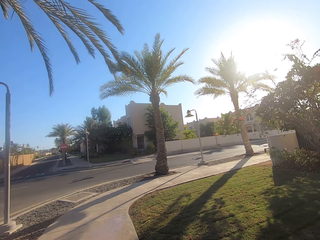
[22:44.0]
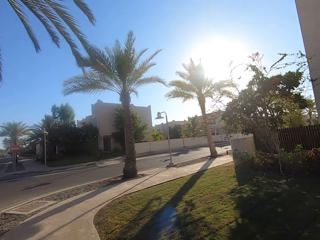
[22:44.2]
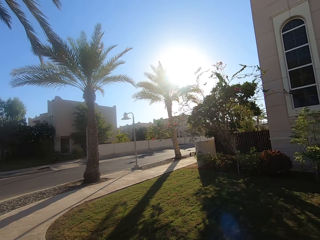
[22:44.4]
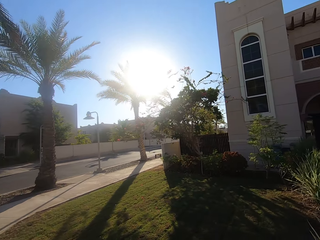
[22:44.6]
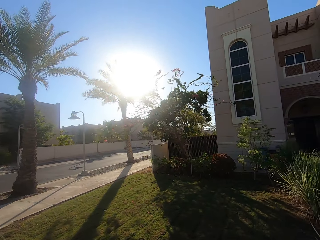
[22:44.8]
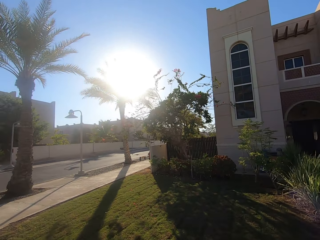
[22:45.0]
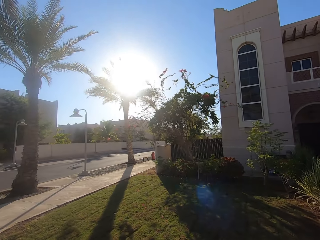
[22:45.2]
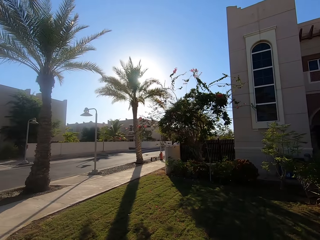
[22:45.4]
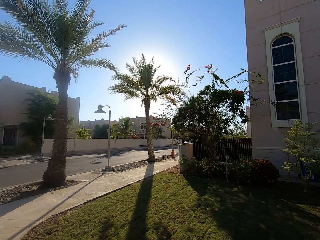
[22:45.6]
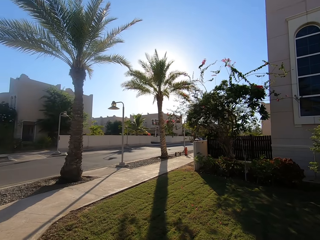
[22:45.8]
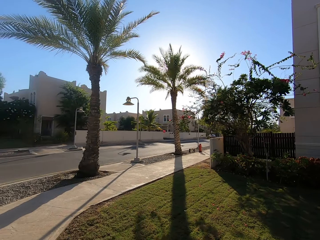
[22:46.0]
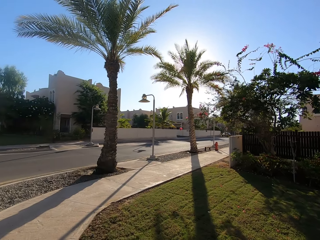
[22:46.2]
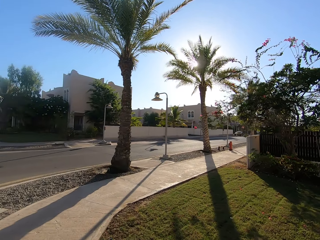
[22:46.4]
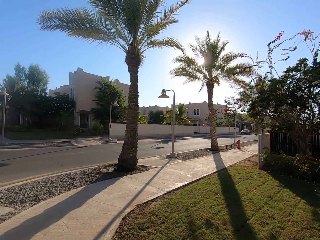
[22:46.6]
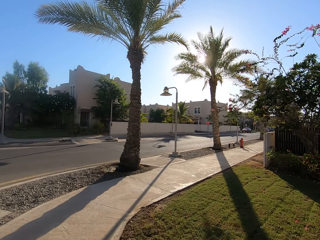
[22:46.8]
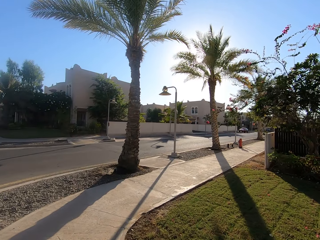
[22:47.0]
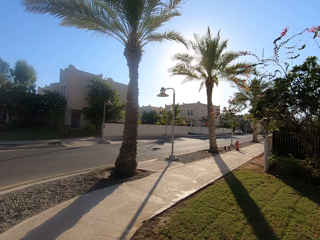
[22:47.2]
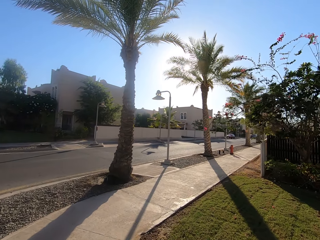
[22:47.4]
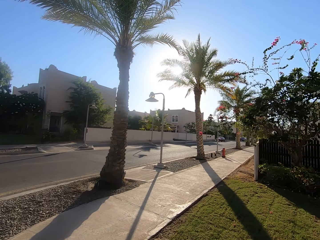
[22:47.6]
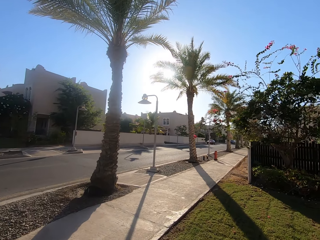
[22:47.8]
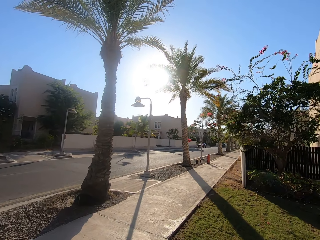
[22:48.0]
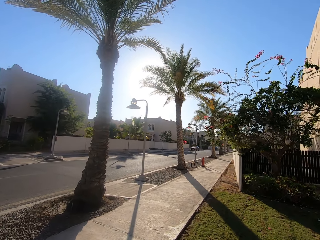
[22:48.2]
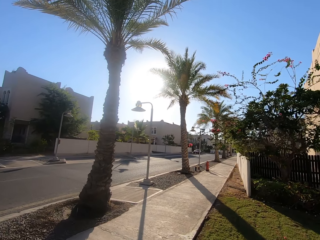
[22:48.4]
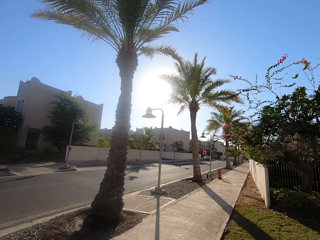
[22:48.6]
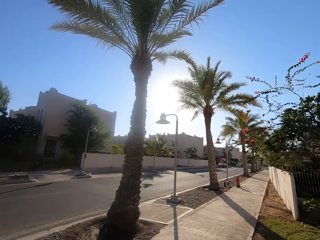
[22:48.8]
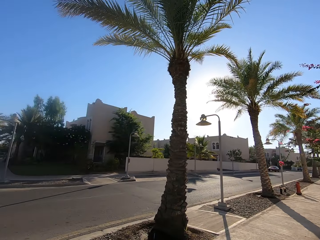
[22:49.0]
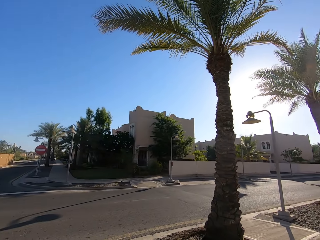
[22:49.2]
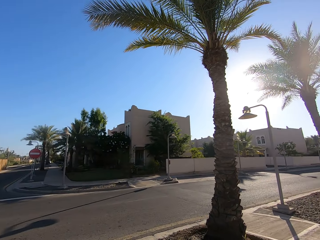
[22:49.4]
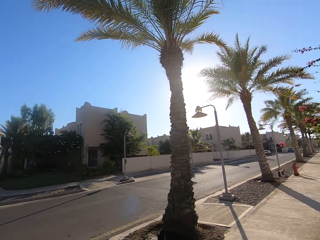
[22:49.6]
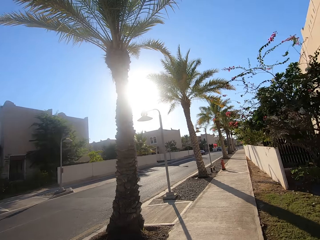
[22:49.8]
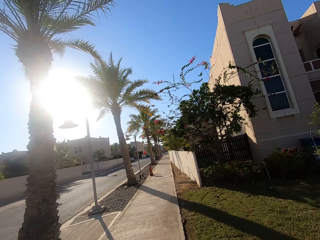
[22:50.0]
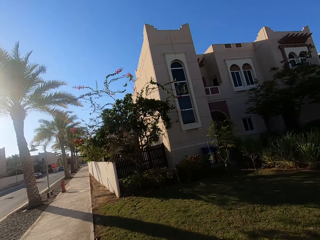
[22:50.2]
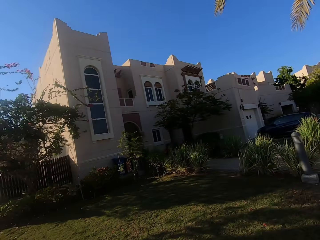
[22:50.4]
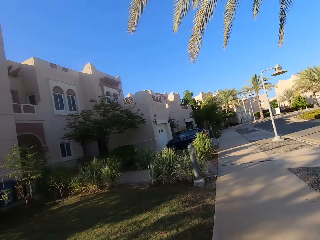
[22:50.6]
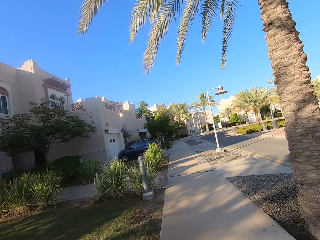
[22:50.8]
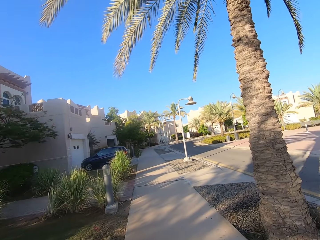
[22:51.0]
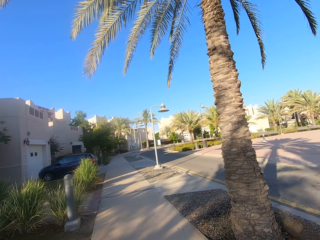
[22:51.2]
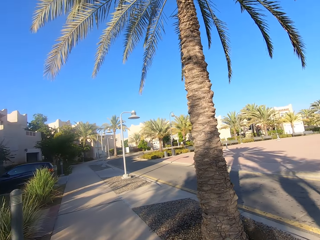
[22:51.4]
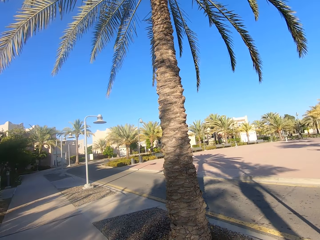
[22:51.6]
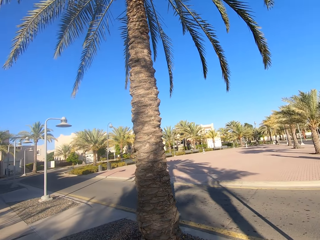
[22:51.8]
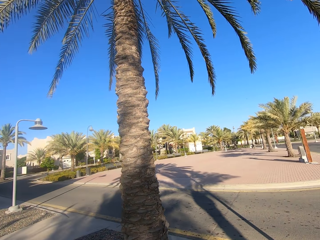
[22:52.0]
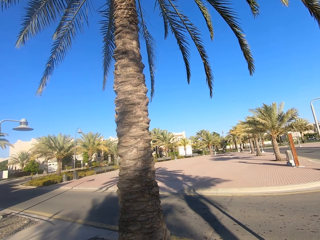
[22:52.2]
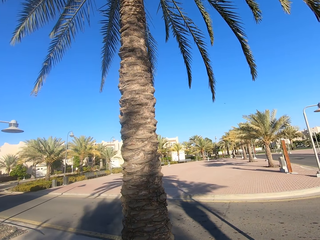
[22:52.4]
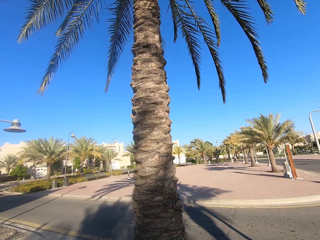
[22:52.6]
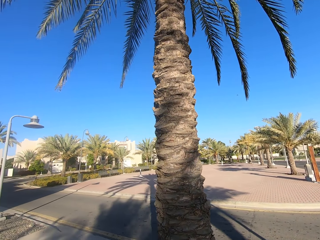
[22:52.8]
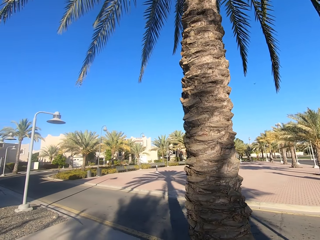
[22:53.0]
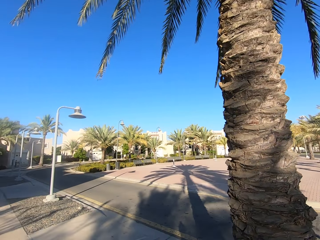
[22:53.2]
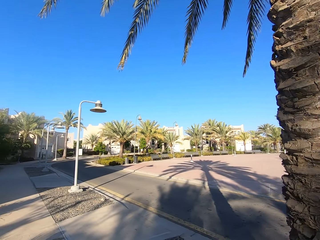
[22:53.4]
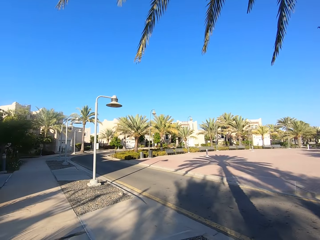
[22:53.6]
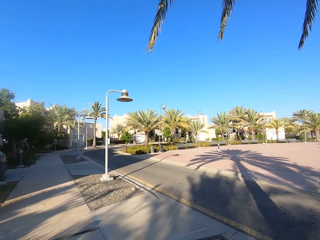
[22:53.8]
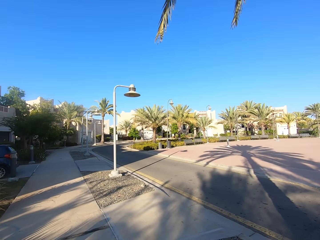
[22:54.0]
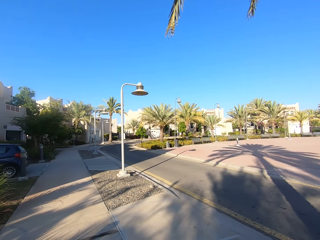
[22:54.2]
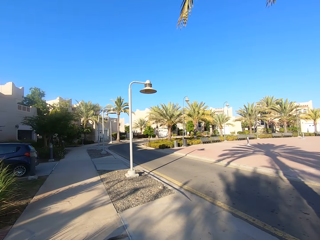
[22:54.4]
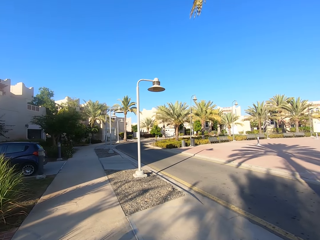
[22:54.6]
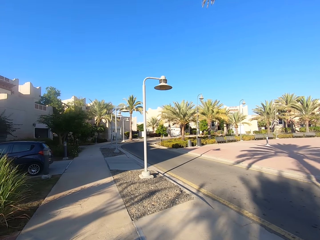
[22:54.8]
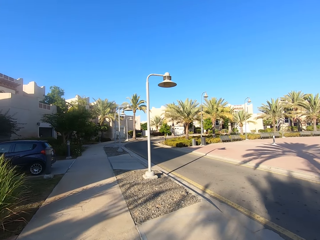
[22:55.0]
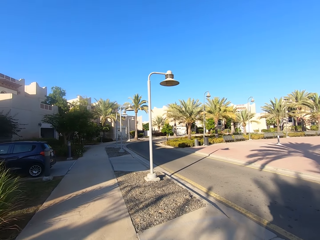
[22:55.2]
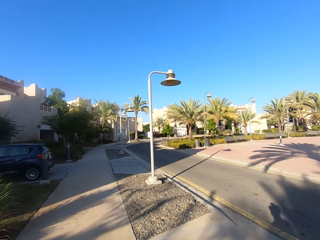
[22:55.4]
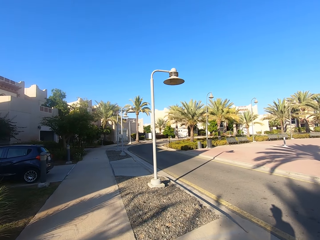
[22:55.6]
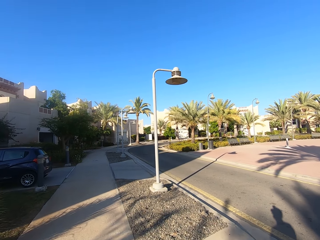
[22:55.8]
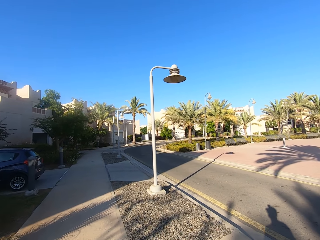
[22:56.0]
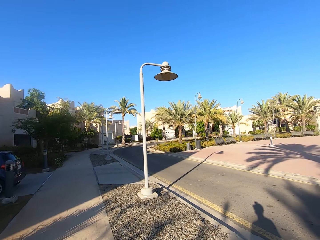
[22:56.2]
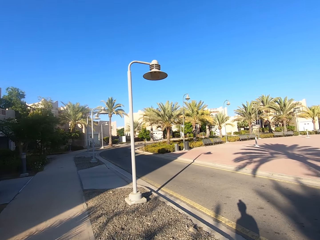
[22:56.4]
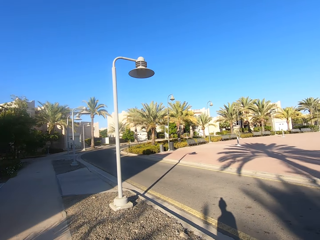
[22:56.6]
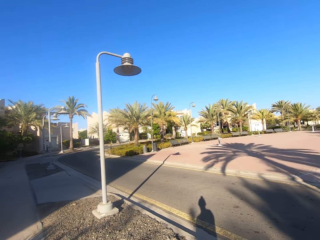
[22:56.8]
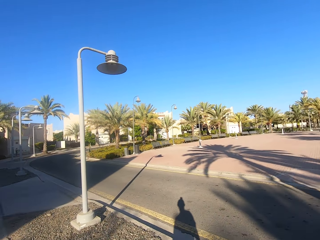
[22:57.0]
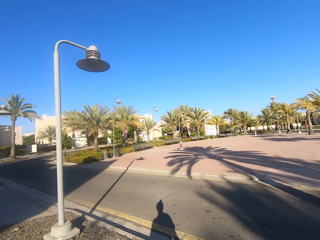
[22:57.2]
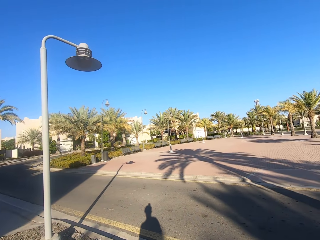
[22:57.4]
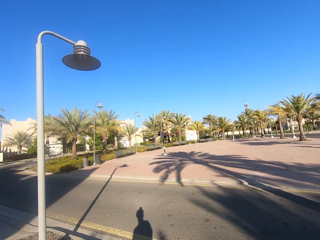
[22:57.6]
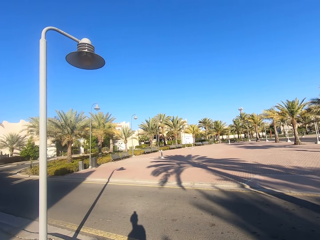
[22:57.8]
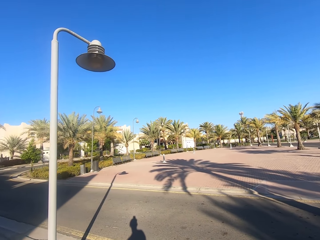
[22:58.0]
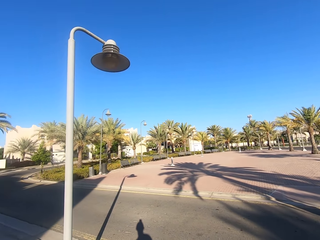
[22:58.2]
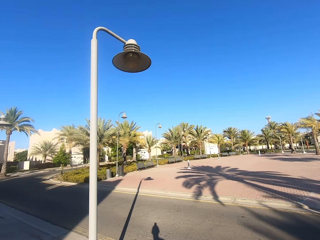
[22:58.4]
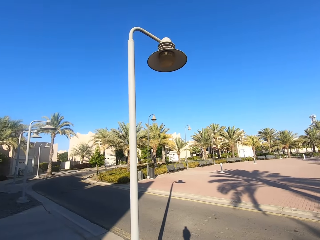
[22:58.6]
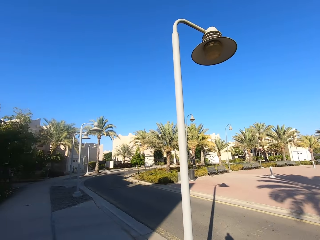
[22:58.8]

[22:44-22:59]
The camera wearer walks around a sidewalk. They look across the road. They look around the sidewalk. They walk on the sidewalk.

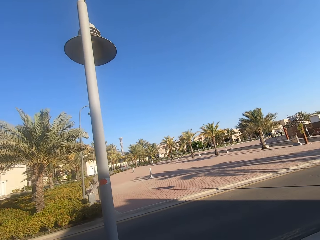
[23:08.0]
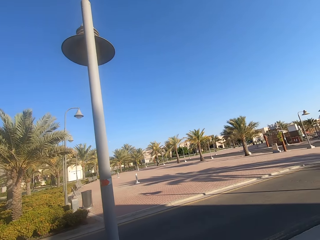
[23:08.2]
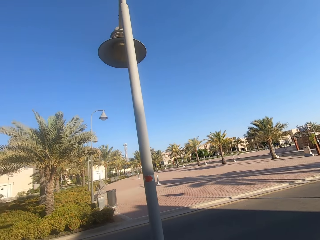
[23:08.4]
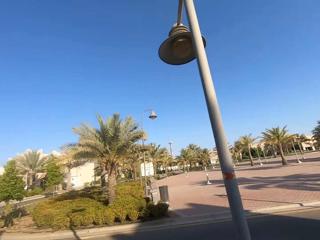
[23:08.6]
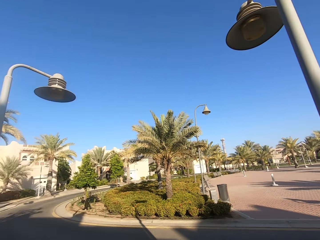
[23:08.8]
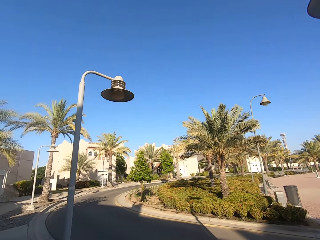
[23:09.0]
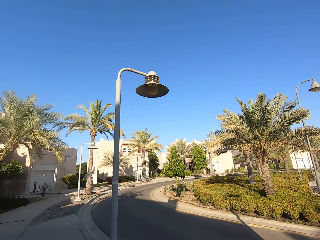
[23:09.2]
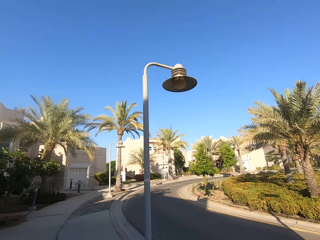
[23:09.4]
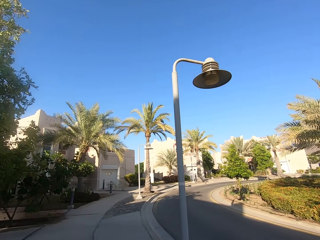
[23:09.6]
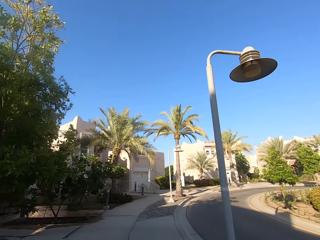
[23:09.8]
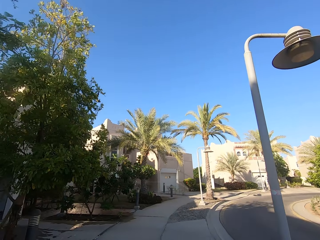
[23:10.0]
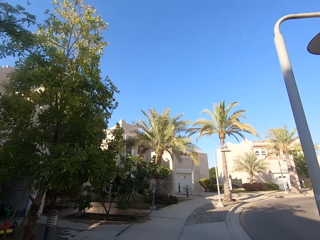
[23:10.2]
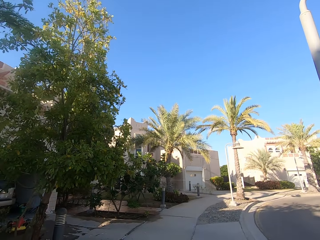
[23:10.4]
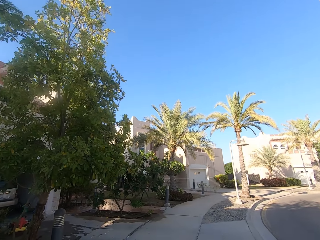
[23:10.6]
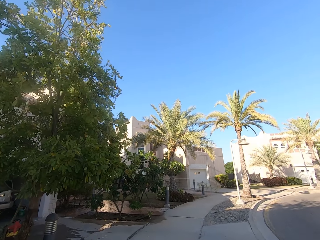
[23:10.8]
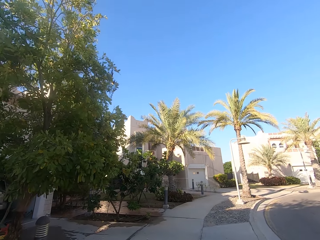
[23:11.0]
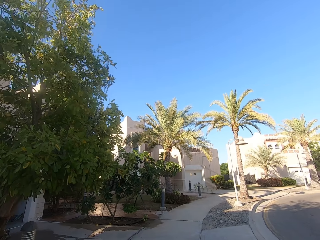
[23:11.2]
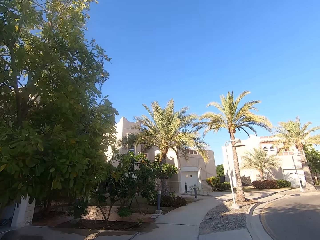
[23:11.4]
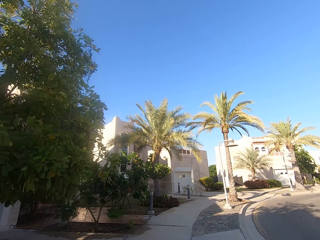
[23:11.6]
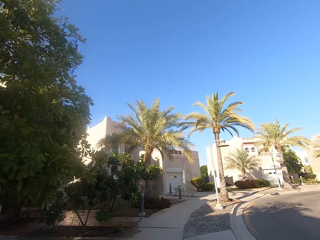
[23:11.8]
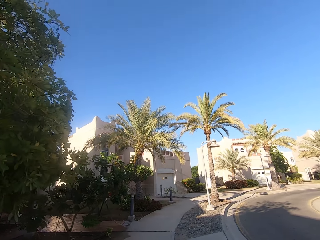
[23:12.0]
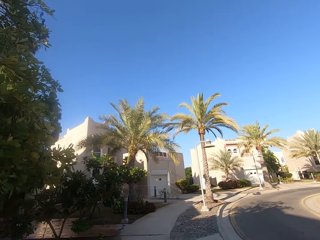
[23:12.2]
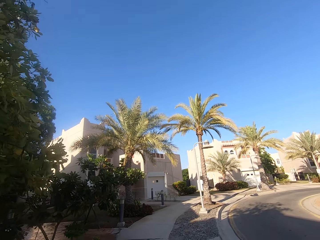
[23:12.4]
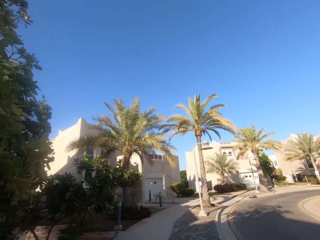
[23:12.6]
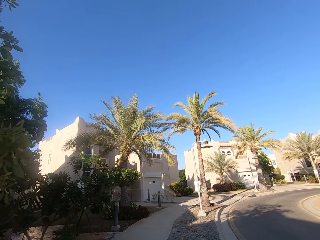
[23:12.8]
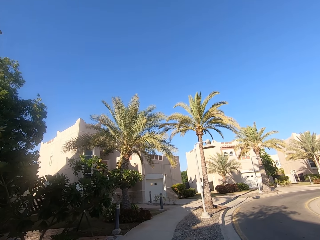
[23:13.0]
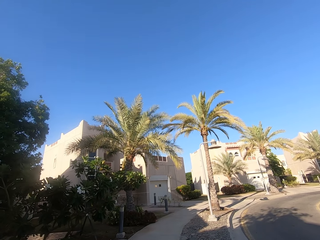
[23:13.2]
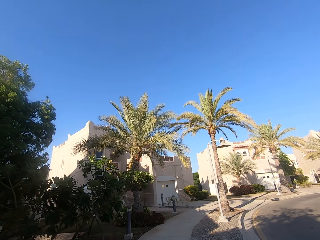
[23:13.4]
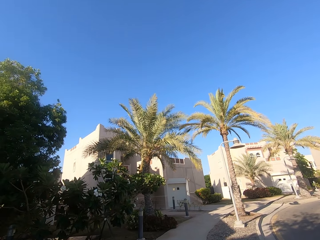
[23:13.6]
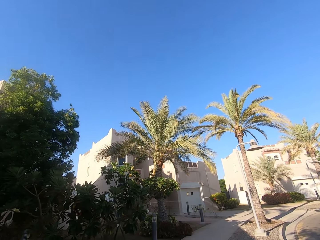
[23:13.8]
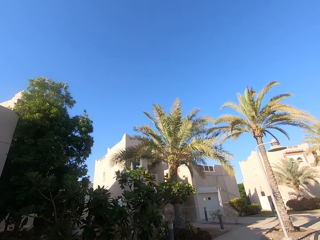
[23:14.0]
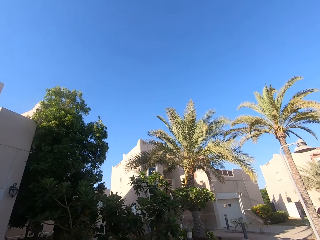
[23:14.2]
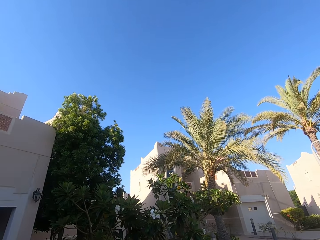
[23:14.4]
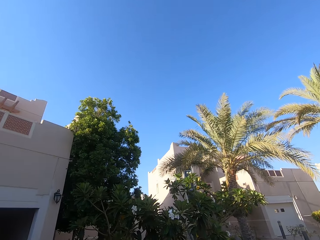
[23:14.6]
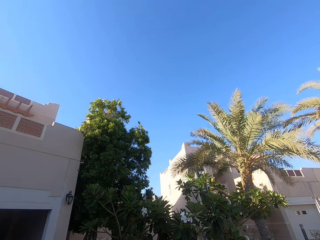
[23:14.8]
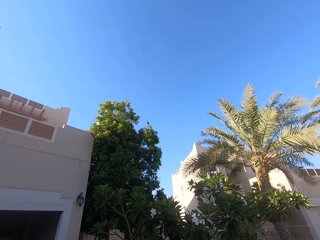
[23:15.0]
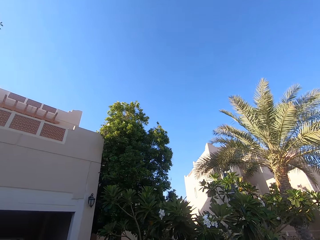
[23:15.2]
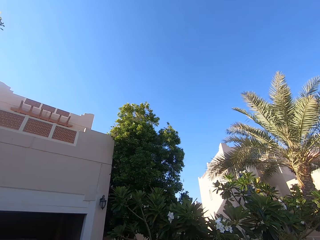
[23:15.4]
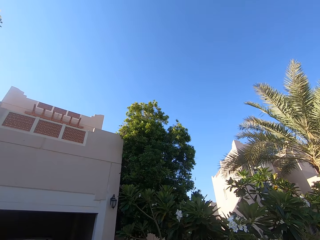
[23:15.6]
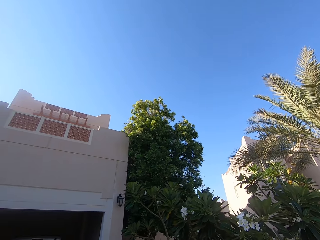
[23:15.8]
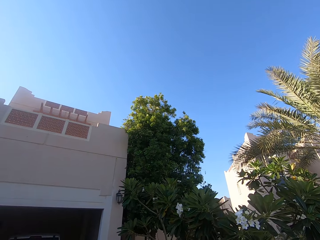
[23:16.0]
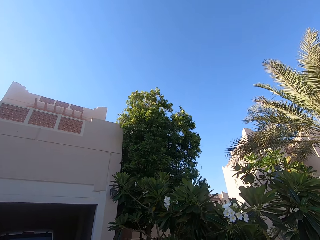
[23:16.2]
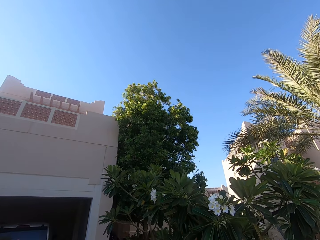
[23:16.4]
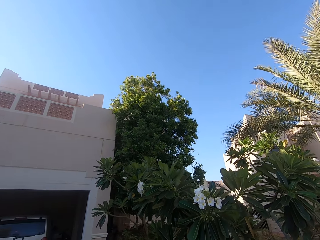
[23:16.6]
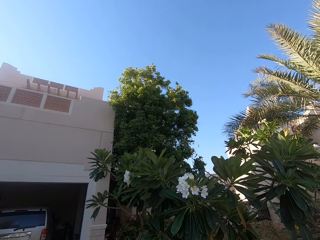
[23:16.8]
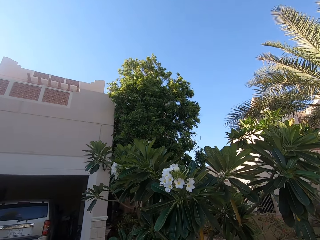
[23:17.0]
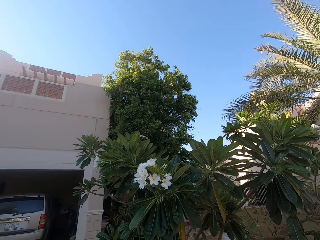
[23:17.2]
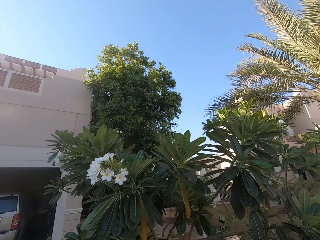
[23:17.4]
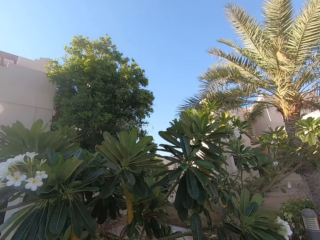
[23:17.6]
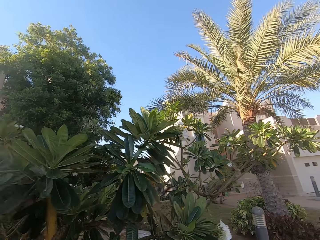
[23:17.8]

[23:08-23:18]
The camera wearer looks around a sidewalk. They walk around the sidewalk. They look around the sidewalk.
